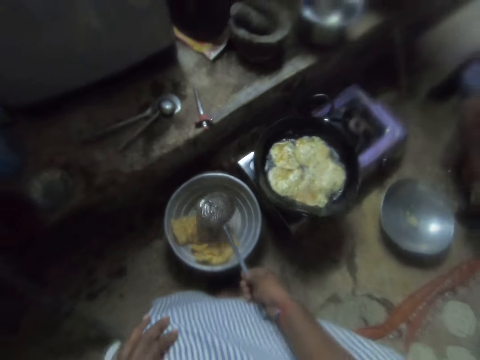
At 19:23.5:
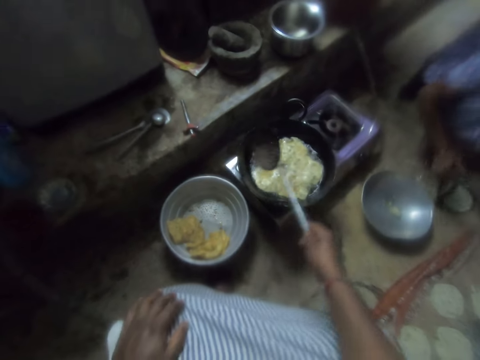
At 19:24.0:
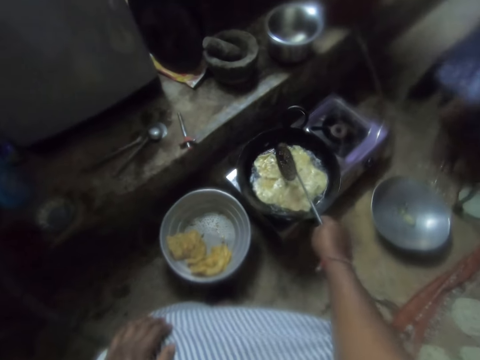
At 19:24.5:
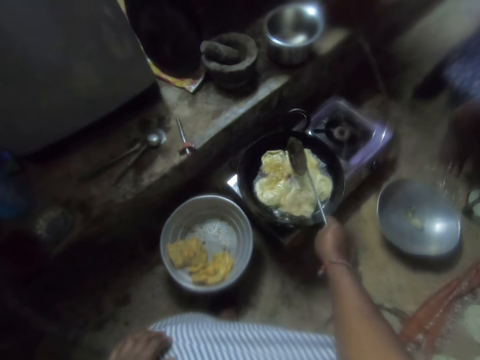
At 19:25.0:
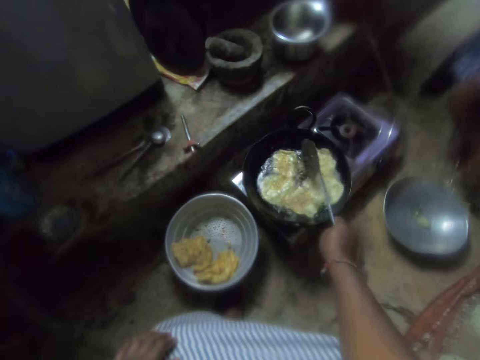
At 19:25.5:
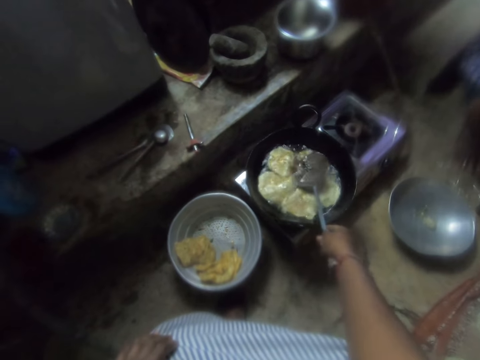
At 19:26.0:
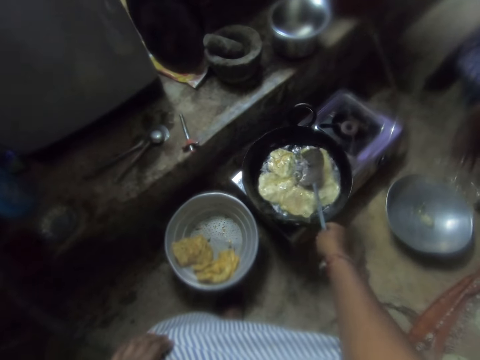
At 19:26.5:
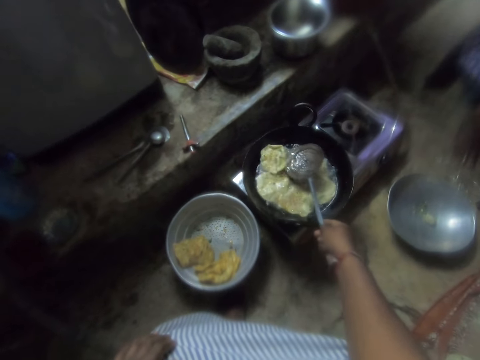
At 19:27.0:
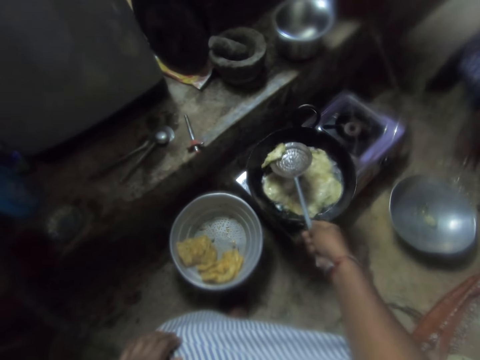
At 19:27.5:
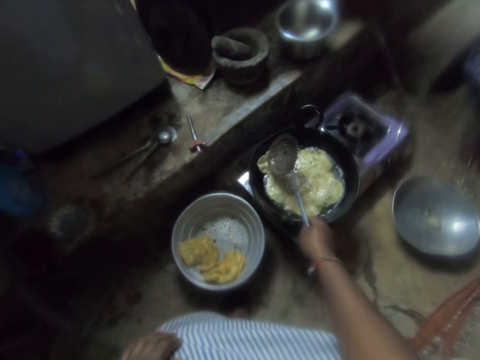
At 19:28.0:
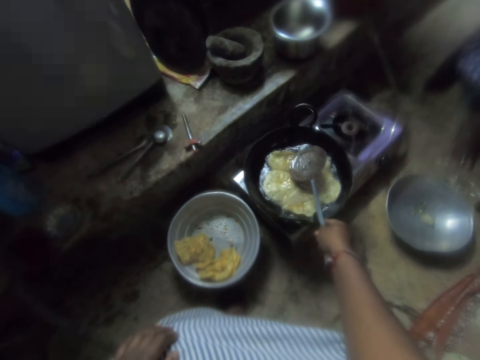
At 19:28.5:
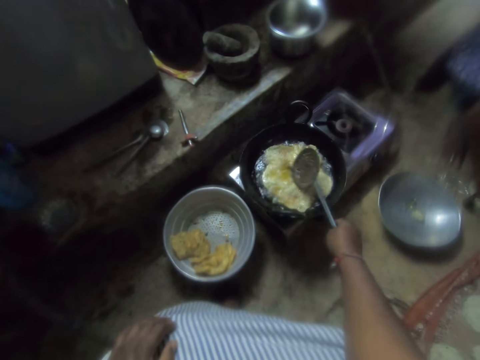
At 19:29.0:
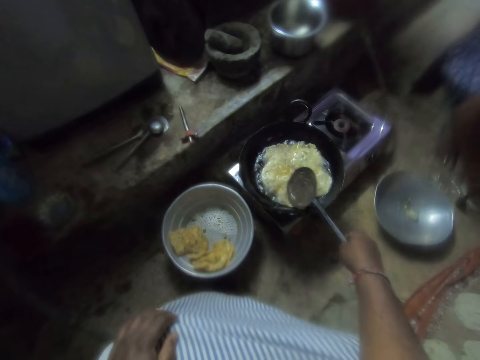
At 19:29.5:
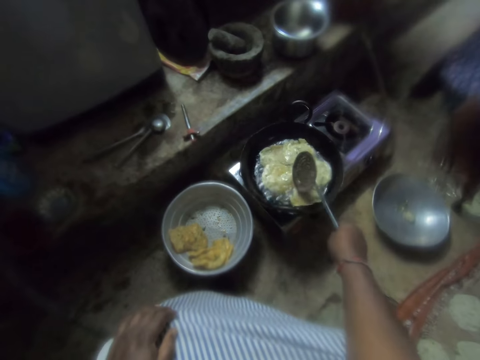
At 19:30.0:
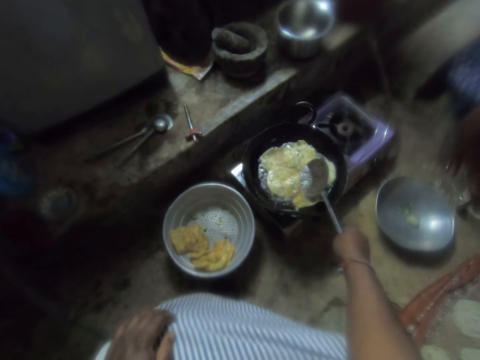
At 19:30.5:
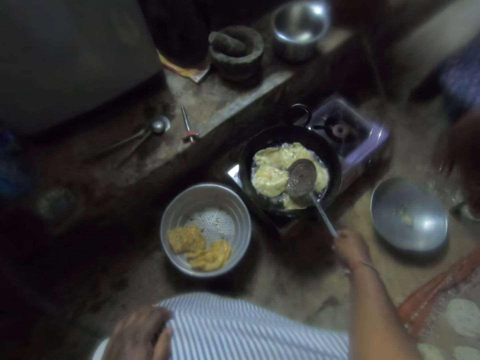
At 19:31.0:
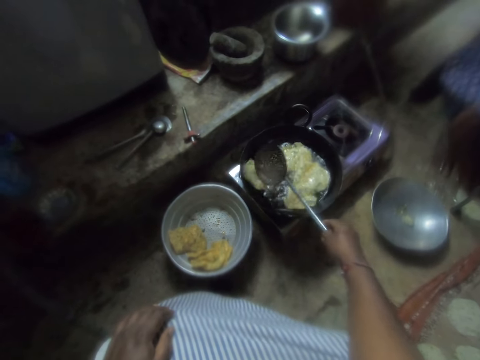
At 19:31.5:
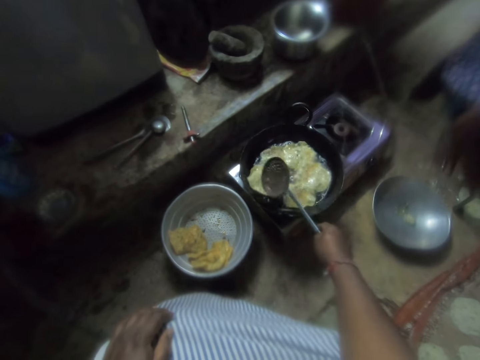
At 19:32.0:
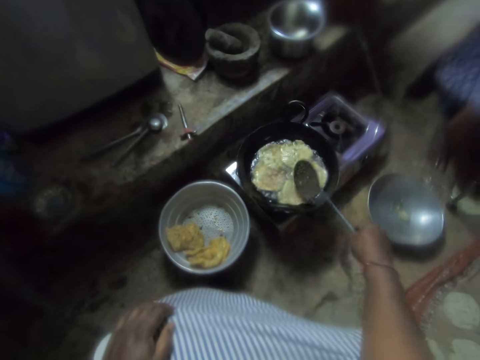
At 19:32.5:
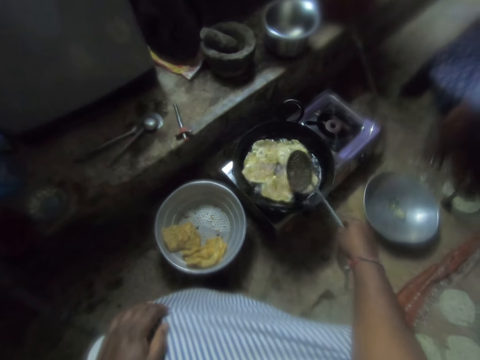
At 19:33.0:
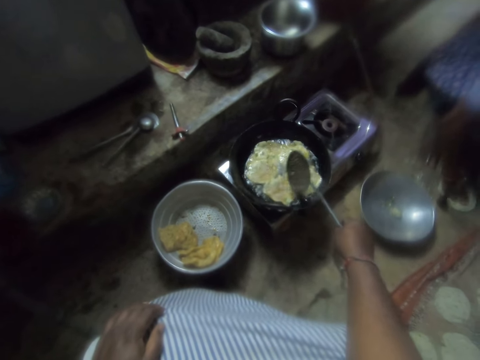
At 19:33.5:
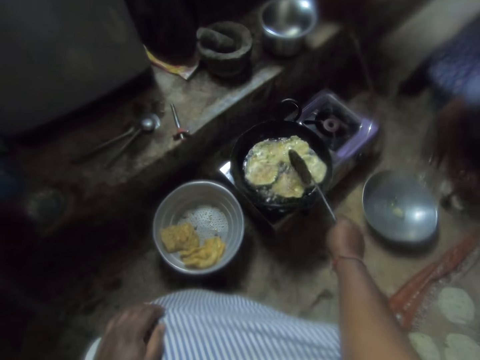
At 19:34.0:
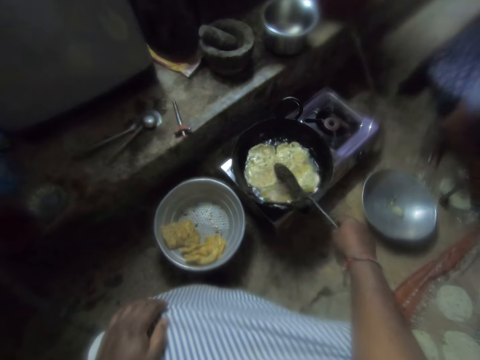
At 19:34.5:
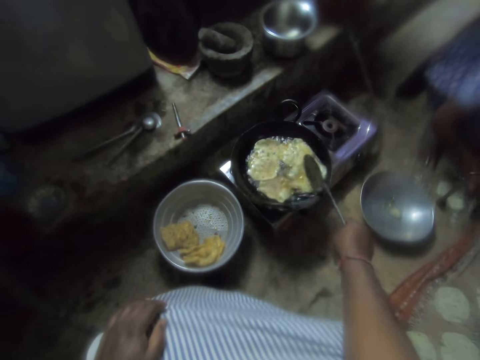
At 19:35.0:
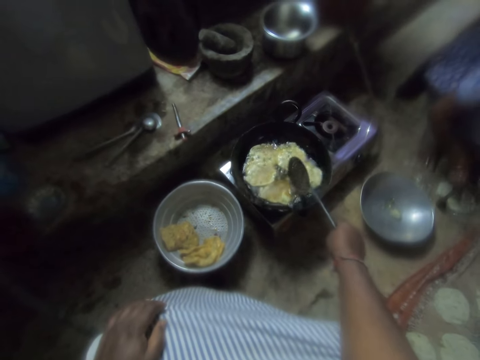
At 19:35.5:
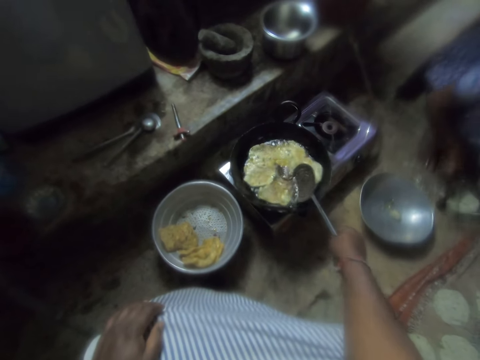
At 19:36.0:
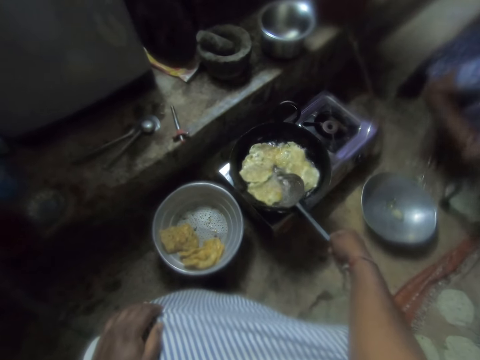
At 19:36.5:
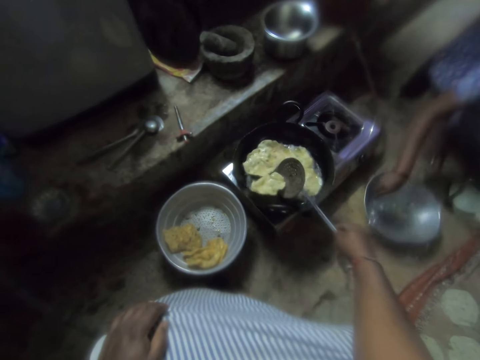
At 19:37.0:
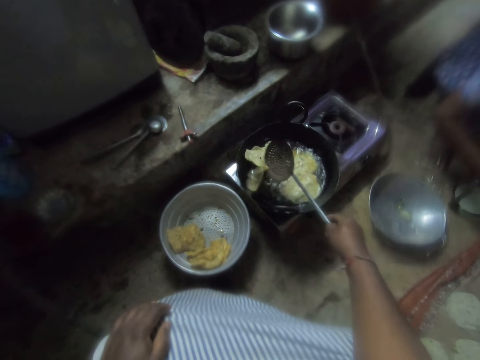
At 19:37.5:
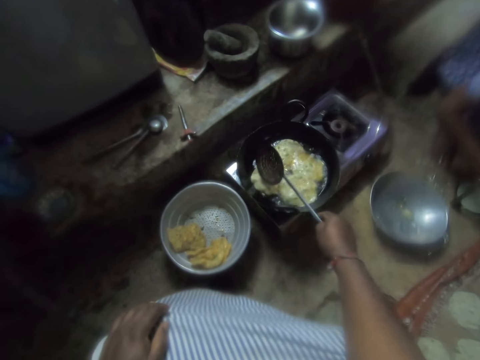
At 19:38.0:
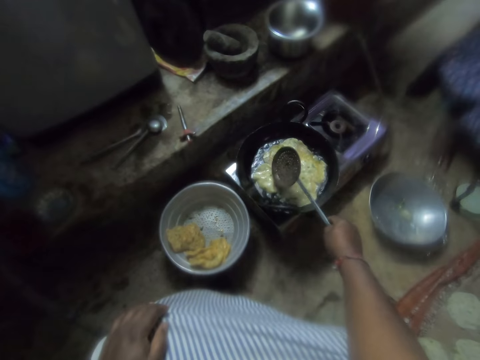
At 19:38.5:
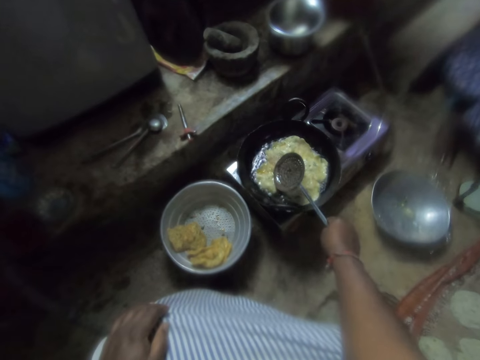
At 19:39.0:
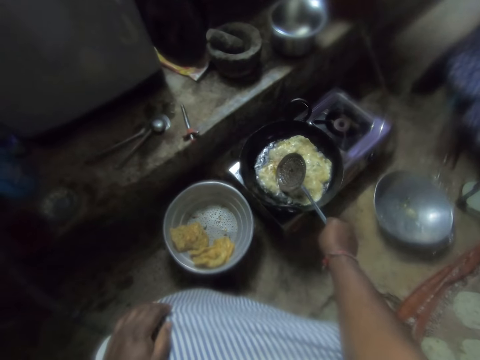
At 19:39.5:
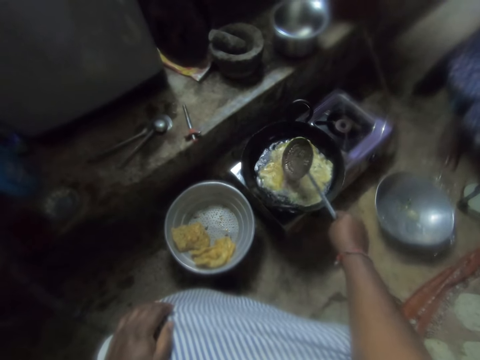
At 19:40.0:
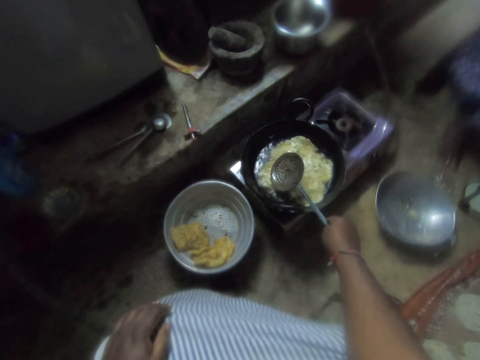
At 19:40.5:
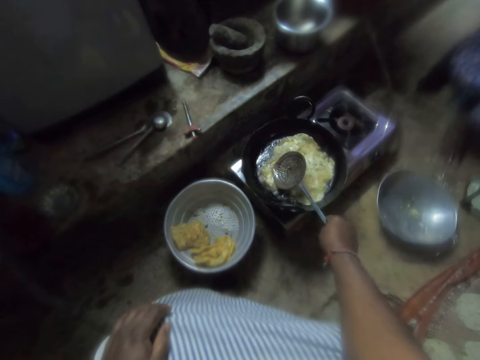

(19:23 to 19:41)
The camera wearer picks up the skimmer from the sieve with his right hand. He stirs the chips in the frying pan with the skimmer. He flips the chips in the frying pan with the skimmer. He flips the chips again. A woman places the plastic bag in the pot.

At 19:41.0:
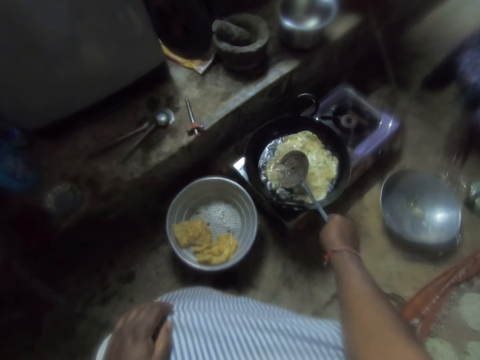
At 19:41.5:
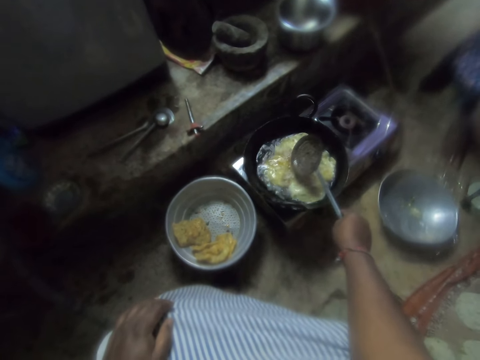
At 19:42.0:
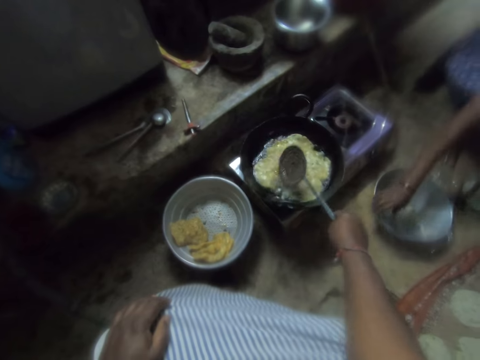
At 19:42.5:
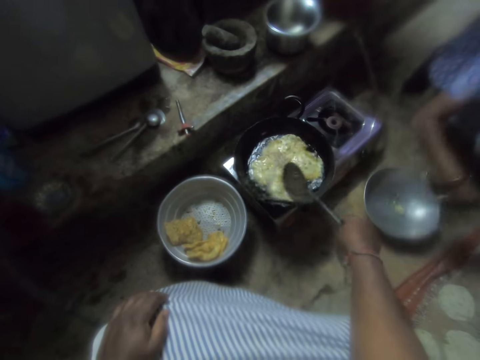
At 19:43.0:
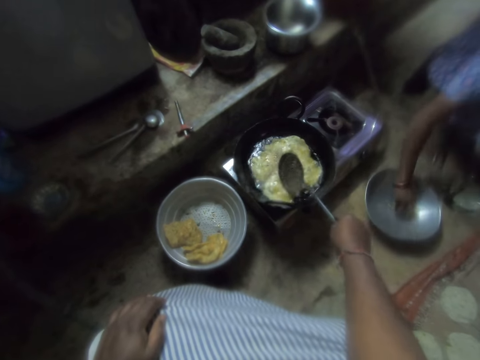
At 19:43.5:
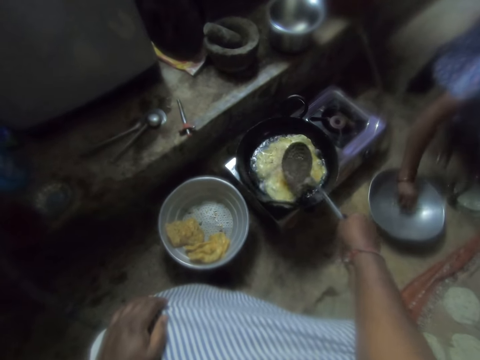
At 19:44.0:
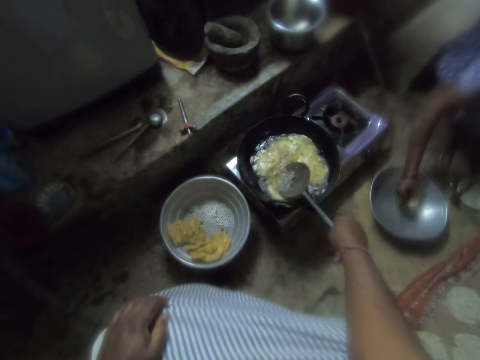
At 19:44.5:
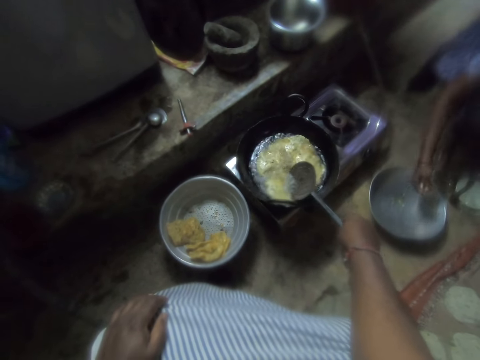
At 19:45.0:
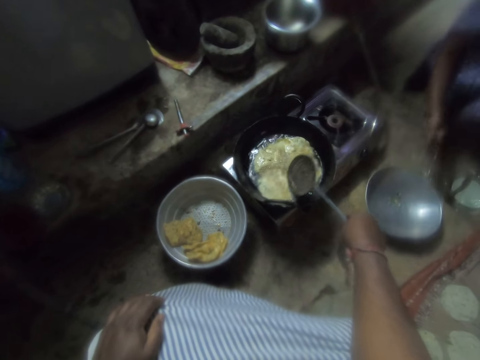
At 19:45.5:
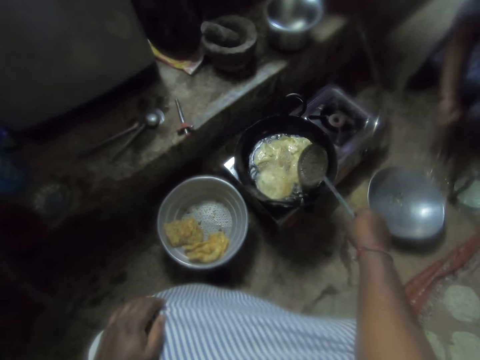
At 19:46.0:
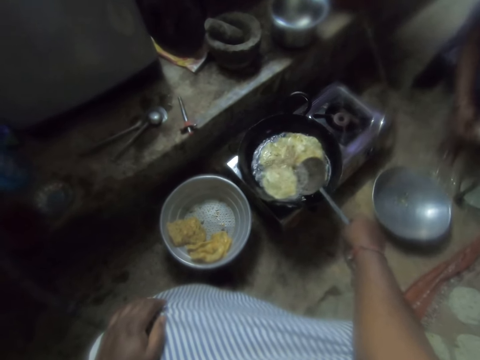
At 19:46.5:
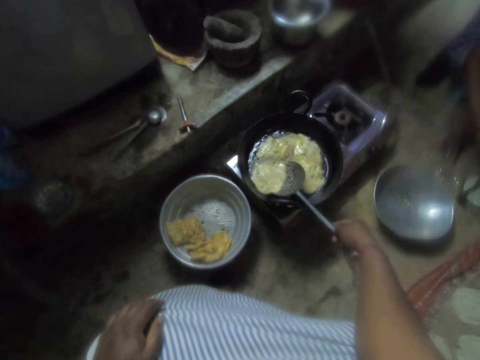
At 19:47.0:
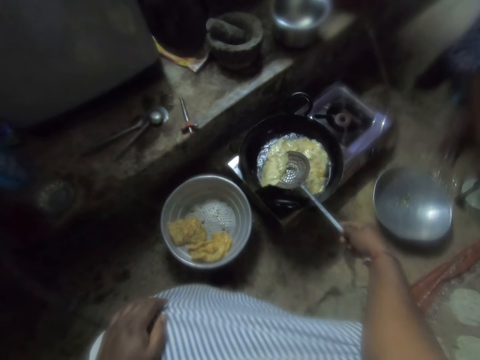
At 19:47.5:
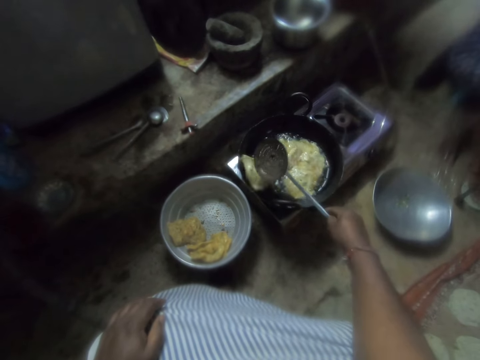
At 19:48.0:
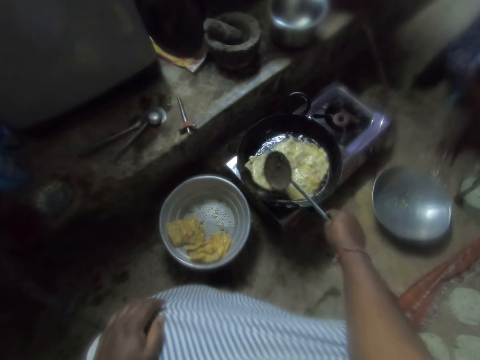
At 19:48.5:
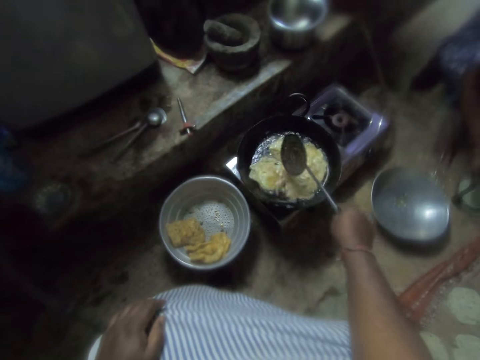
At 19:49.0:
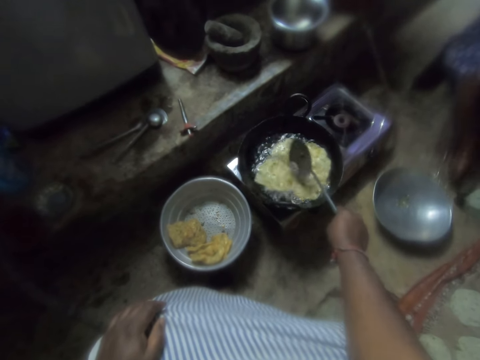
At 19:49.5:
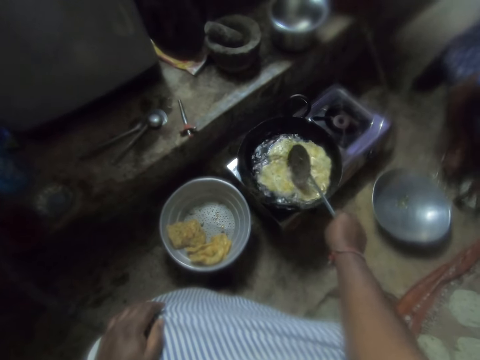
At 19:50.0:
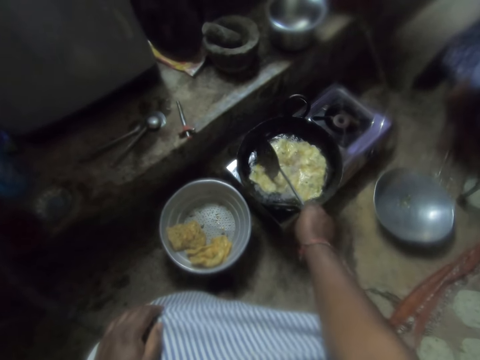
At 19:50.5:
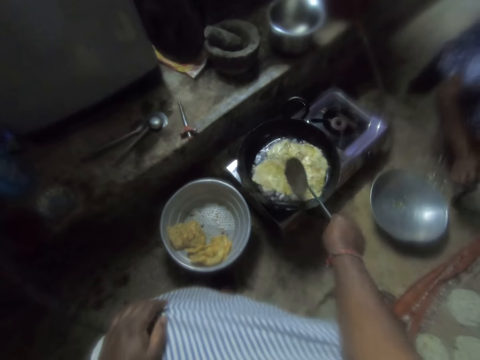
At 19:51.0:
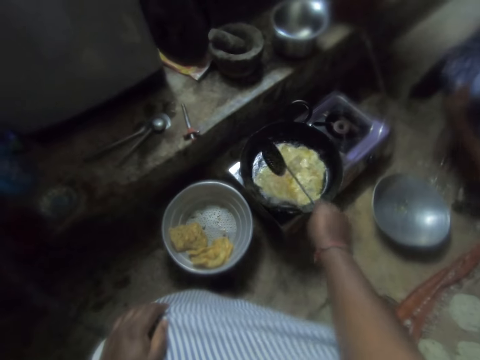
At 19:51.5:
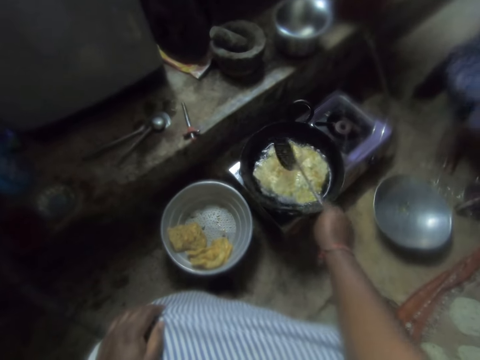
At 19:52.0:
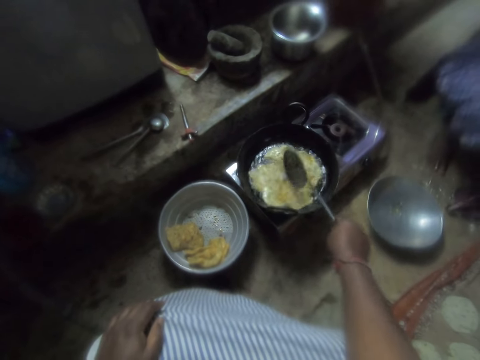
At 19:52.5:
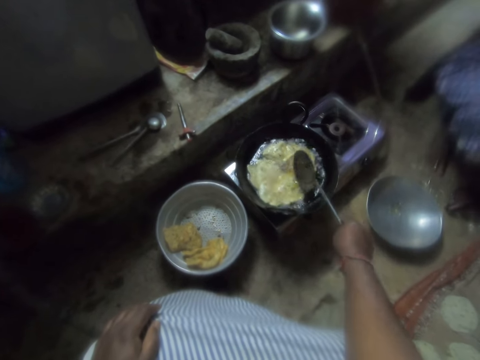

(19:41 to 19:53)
A woman picks up the plastic bag from the pot. She picks dough from the pot with her right hand, and molds the dough with her right hand. The camera wearer turns the pastry. The woman flattens the dough with the metal flatter.
